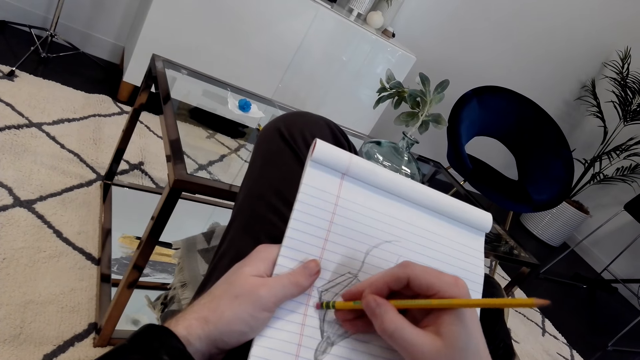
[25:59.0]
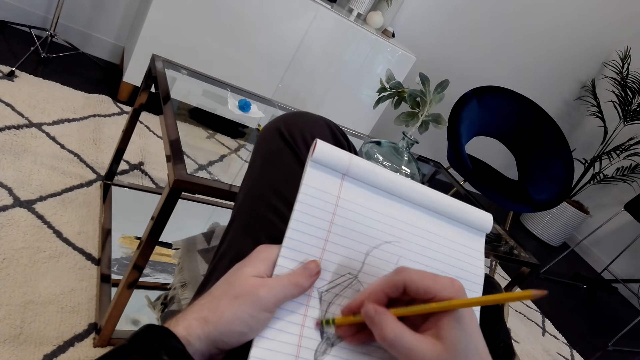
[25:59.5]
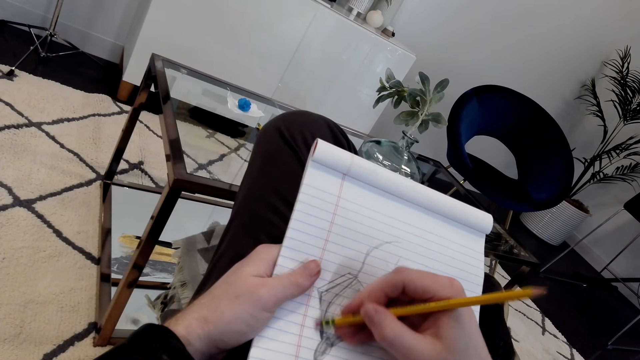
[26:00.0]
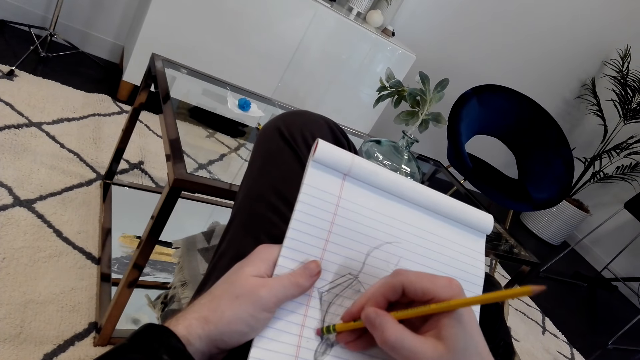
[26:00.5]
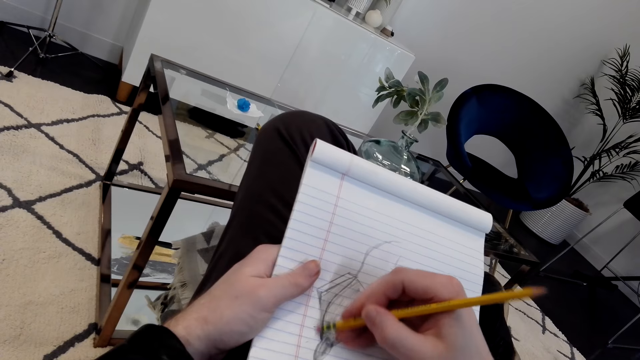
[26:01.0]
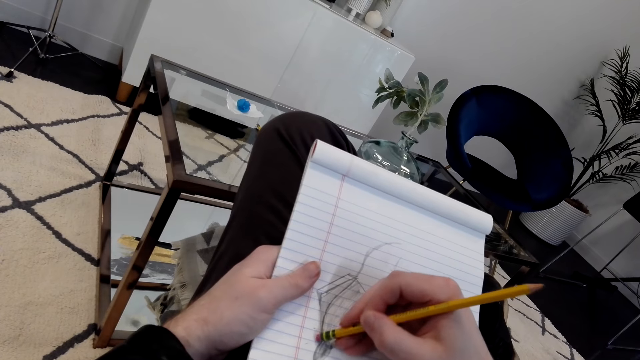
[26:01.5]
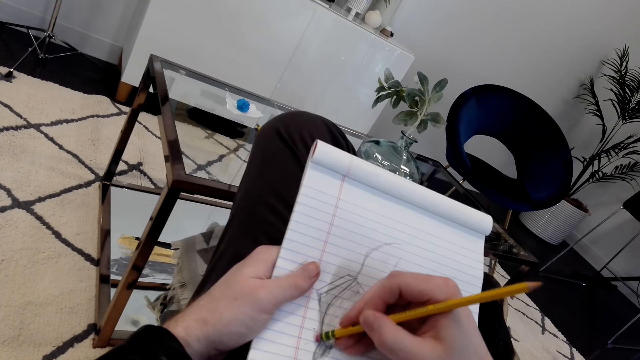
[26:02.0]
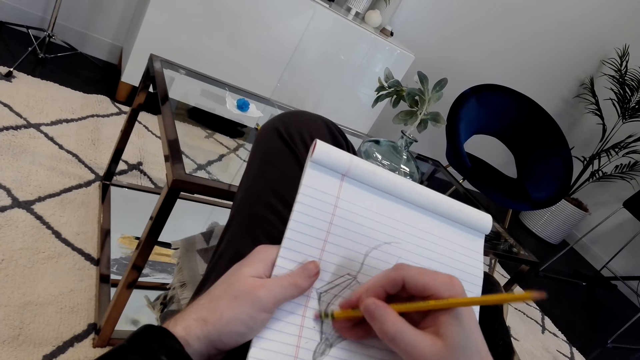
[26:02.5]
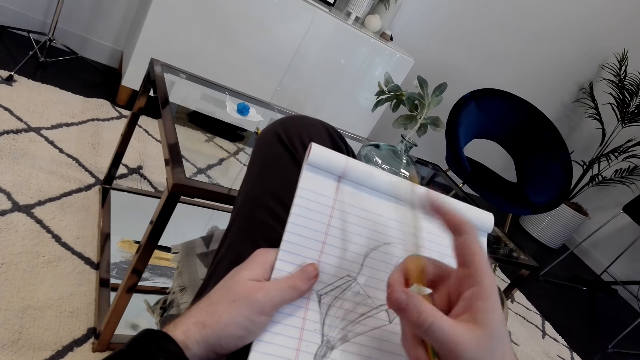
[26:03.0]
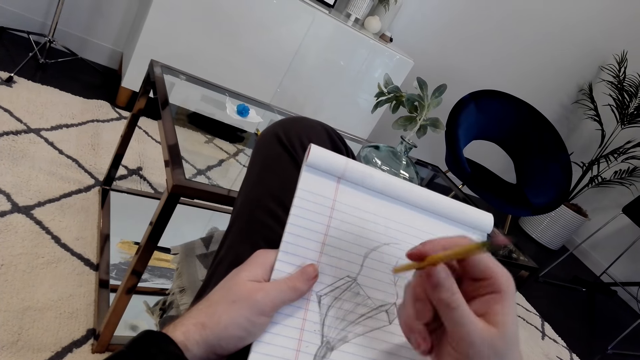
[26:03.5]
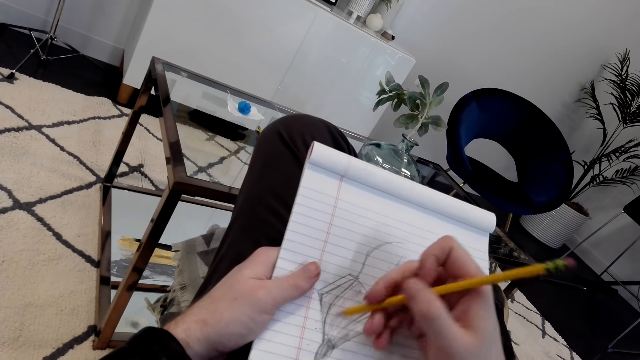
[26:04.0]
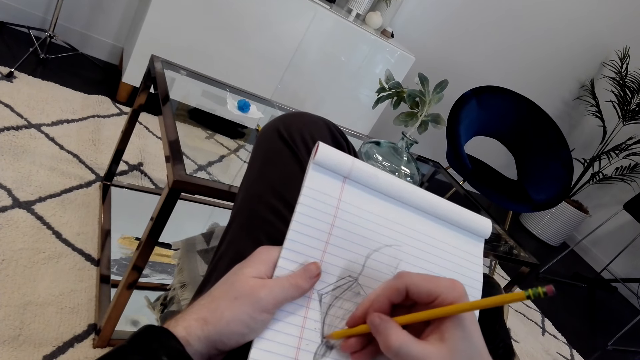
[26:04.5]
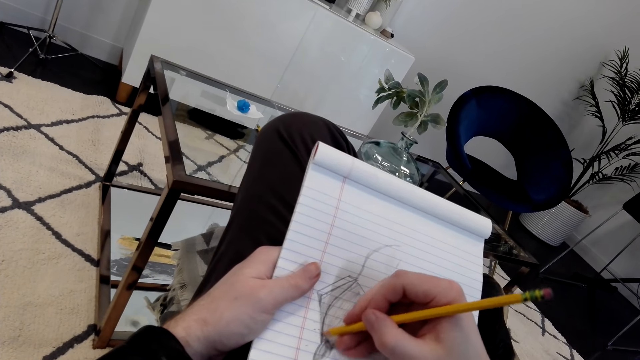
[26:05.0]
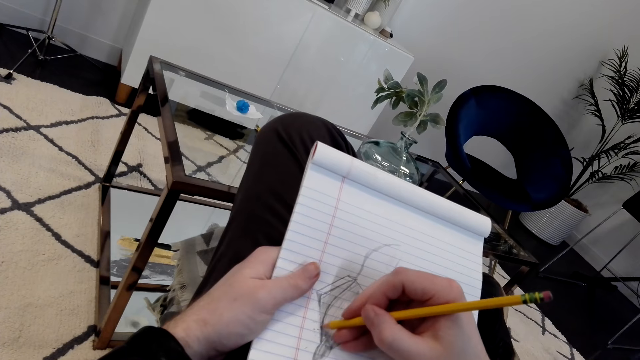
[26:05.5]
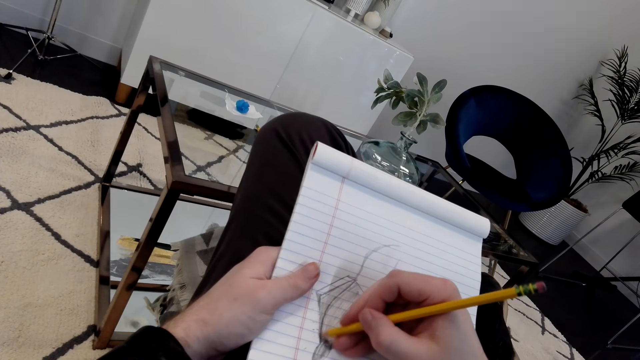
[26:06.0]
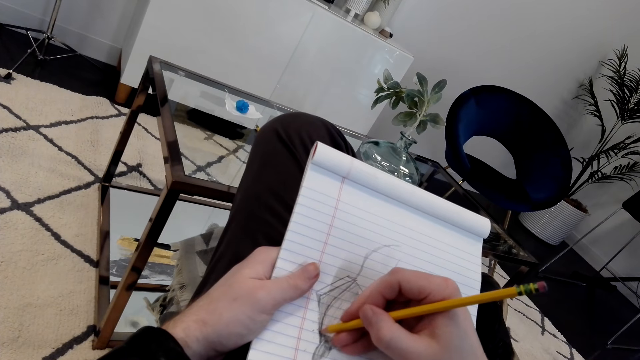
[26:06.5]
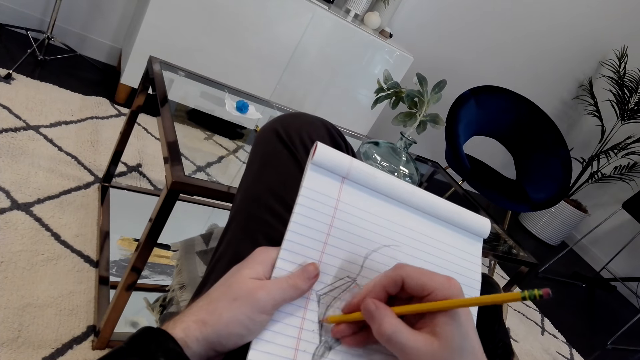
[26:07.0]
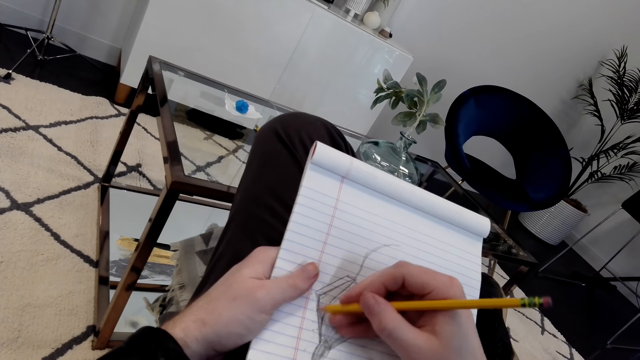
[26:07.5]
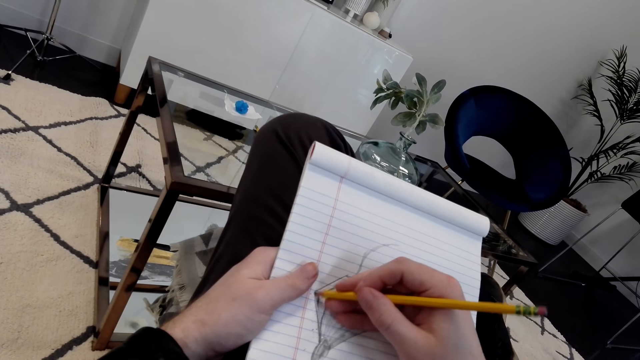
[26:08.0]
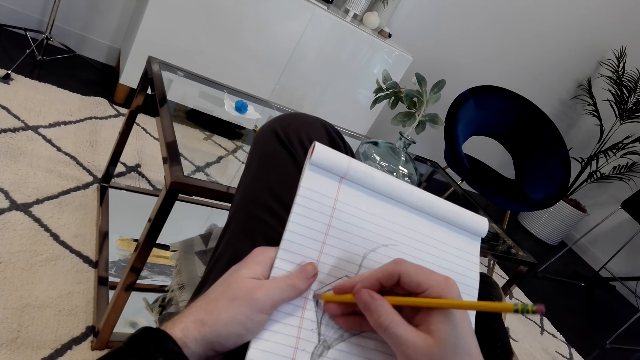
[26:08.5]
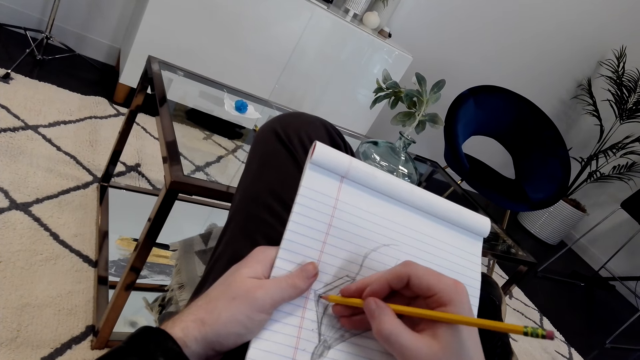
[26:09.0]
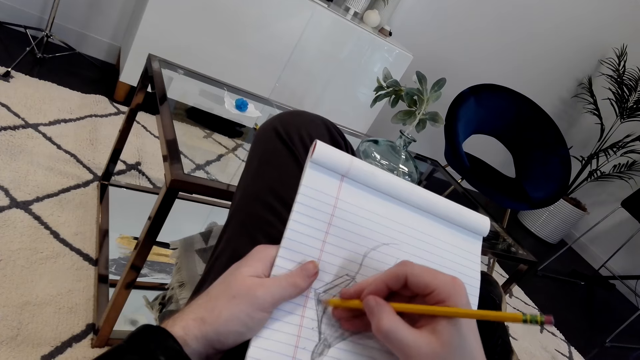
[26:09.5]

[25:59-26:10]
The camera wearer rubs the drawing with a pencil rubber. They draw on a book using a pencil.

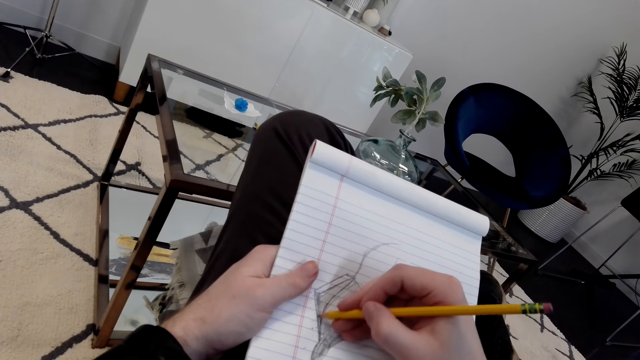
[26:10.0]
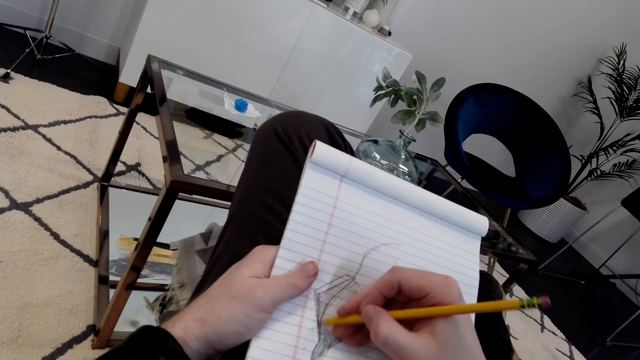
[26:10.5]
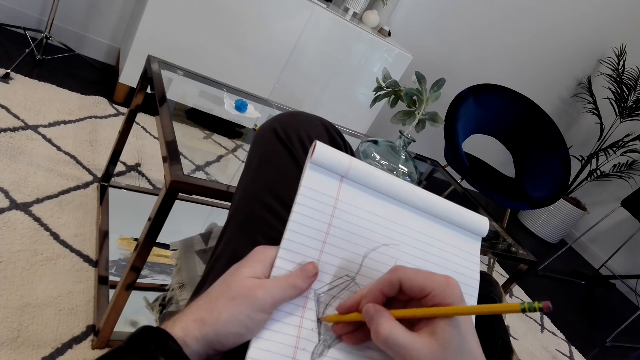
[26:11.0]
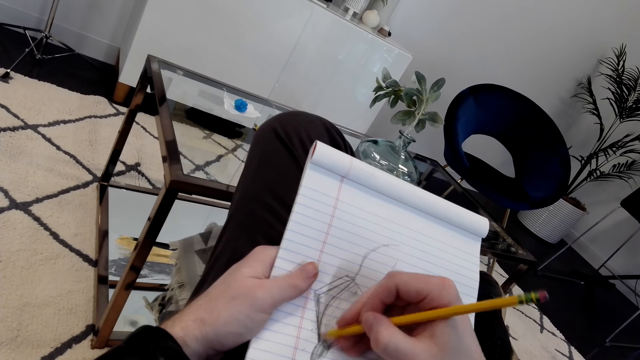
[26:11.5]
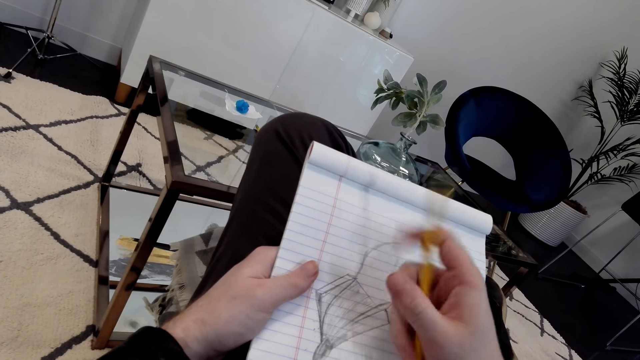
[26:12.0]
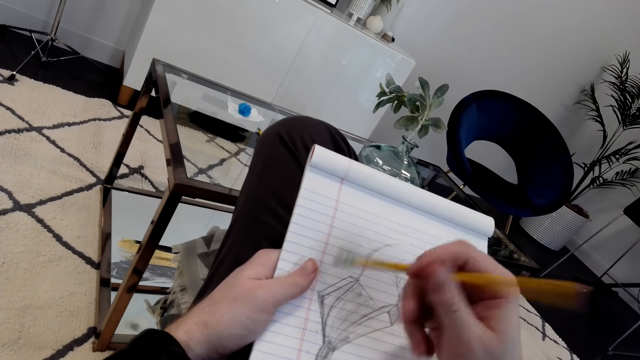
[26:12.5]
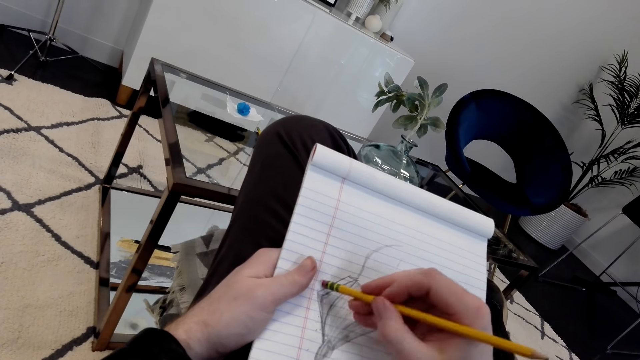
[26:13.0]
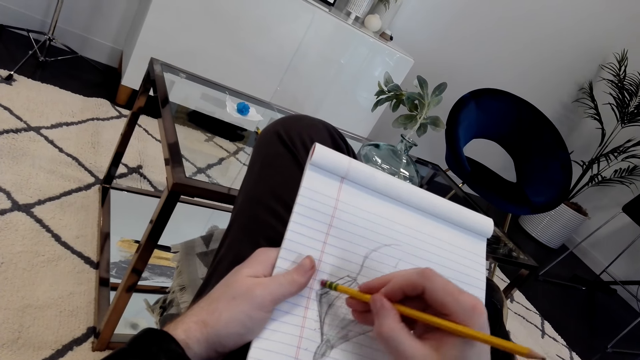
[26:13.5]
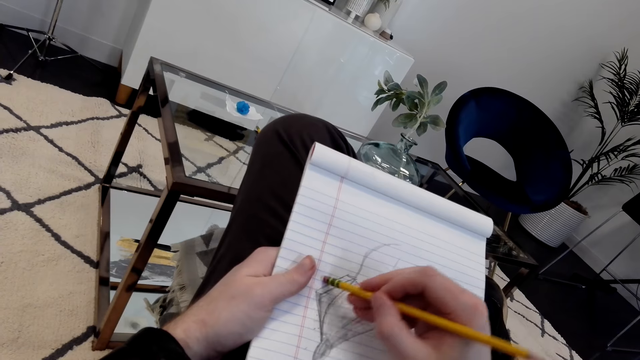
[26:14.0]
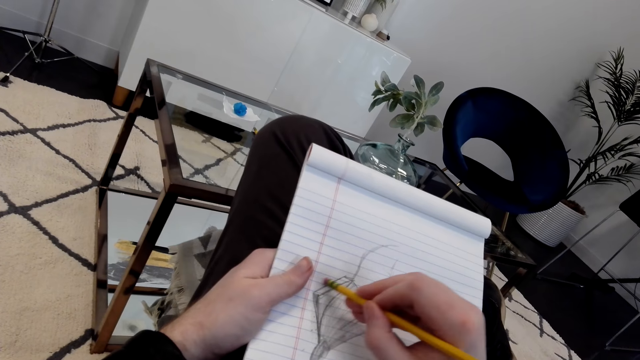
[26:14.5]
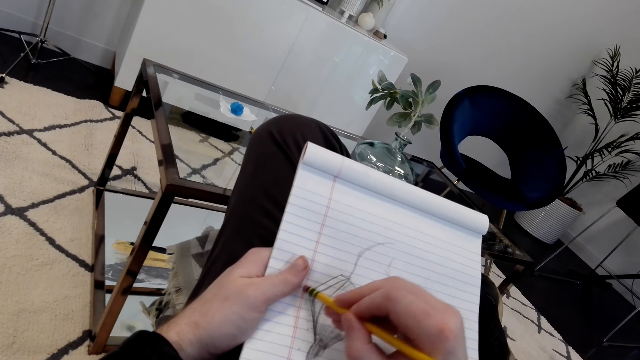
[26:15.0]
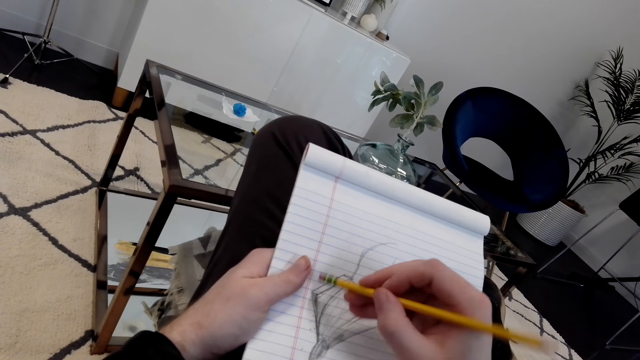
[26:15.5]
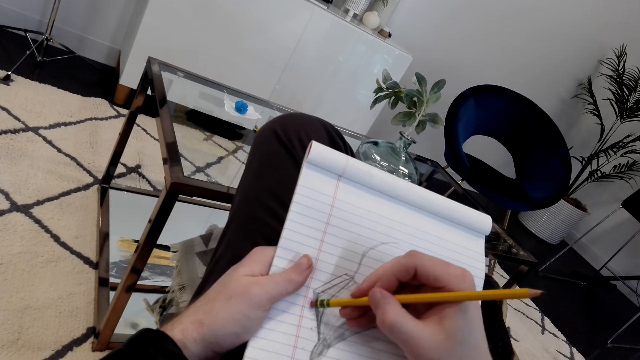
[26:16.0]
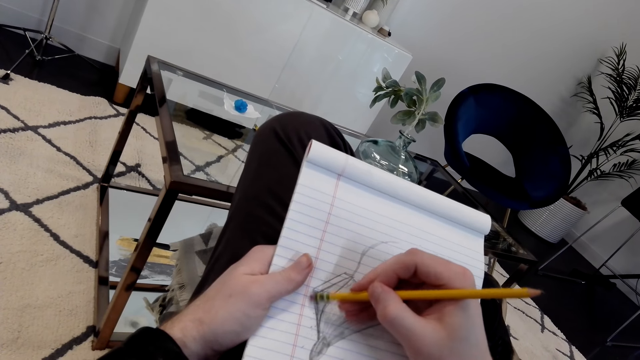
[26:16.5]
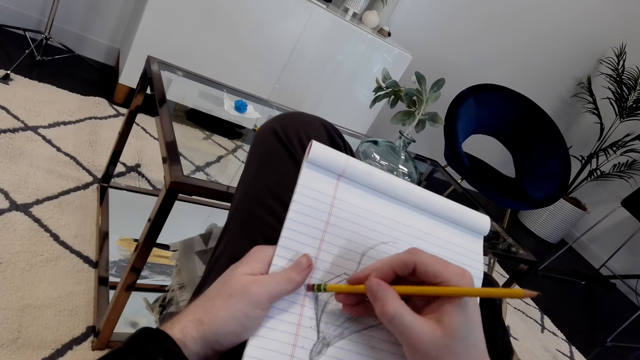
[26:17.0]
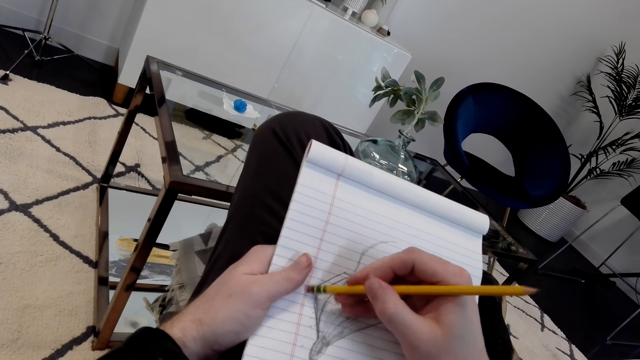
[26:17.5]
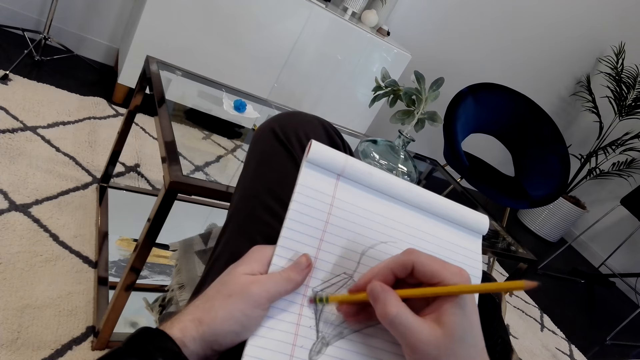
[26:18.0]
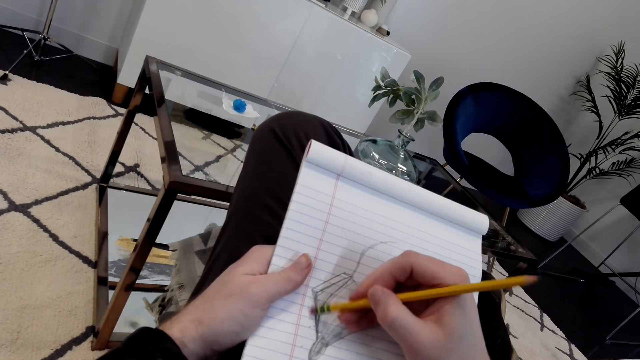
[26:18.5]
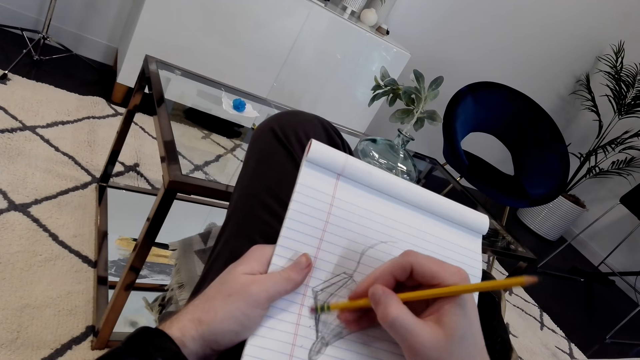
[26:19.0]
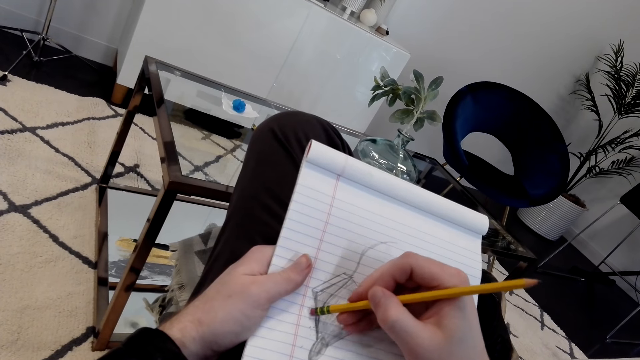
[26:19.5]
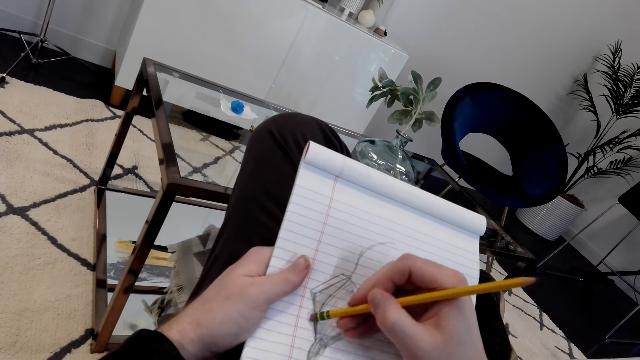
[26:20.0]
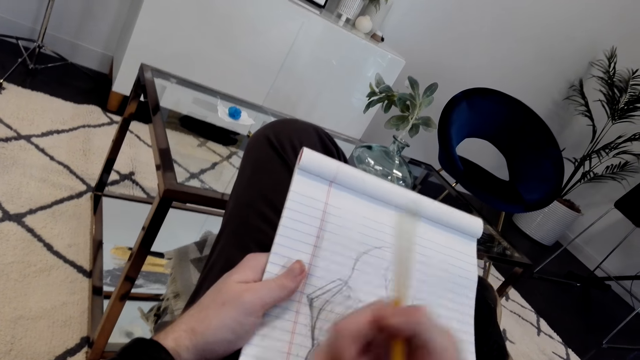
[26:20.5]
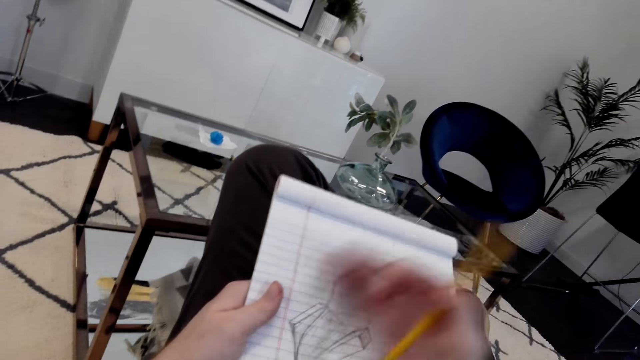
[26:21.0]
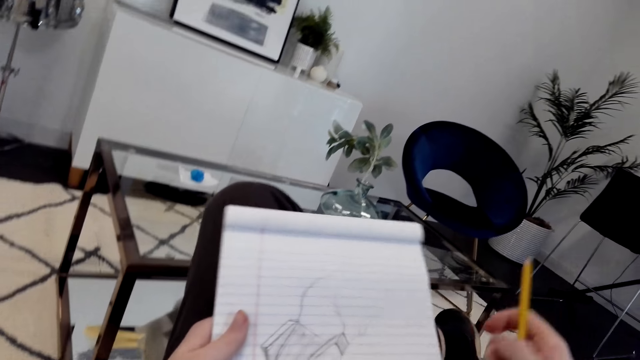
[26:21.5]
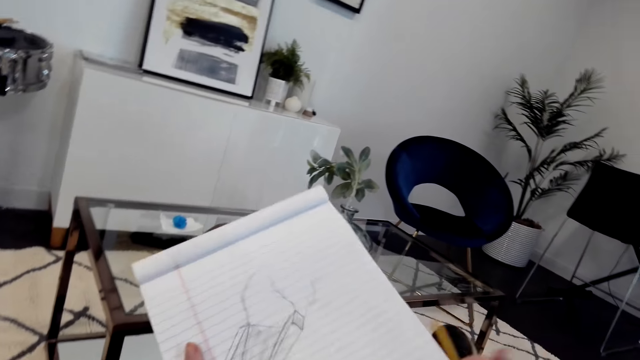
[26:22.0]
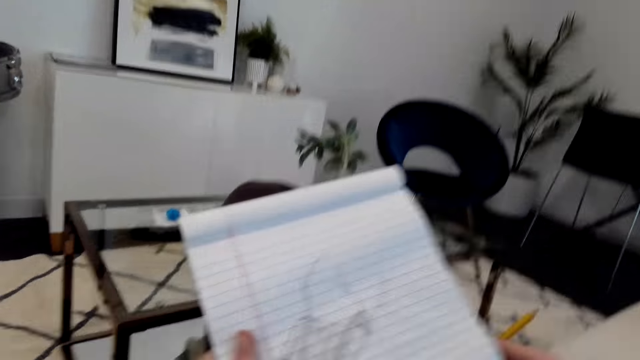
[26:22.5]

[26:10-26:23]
The camera wearer rubs the drawing with a rubber. They wipe rubber particles on the book.
